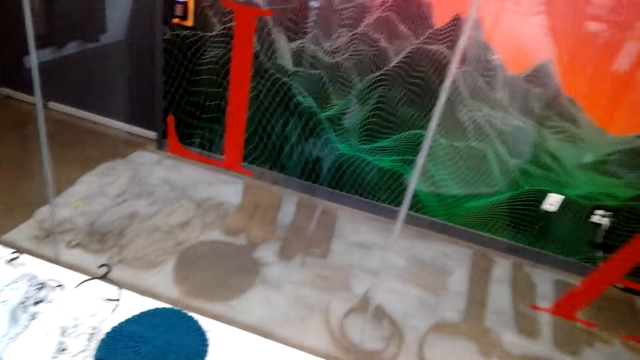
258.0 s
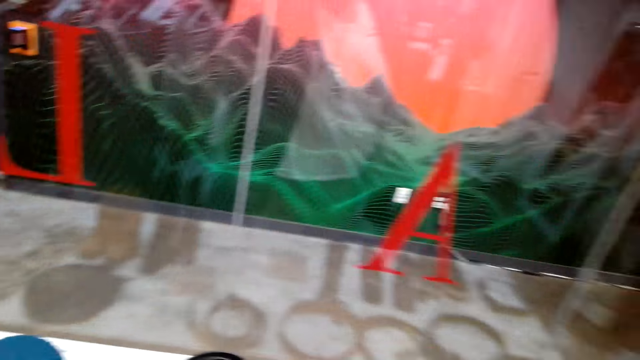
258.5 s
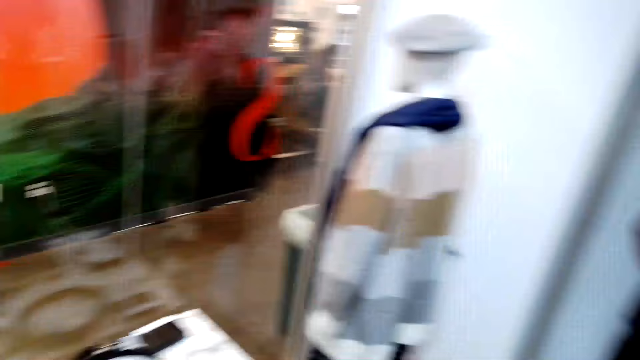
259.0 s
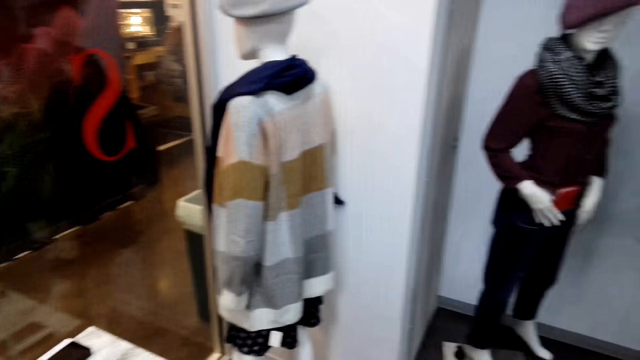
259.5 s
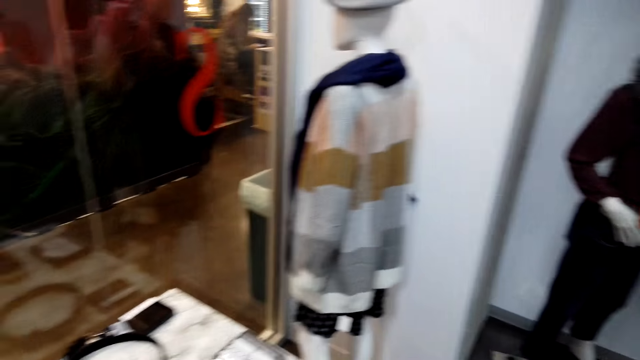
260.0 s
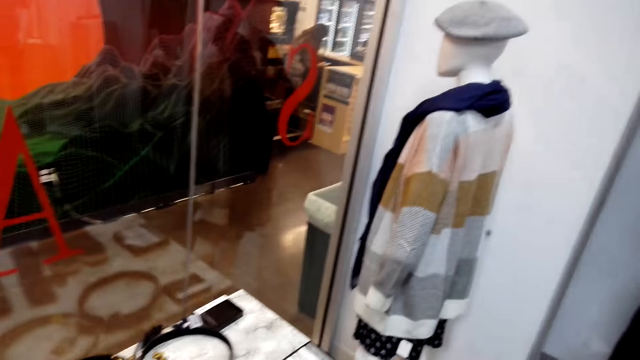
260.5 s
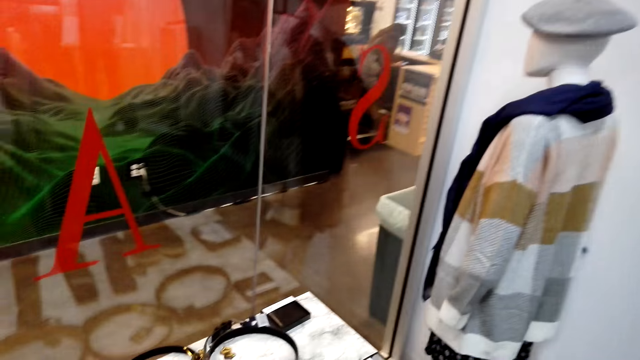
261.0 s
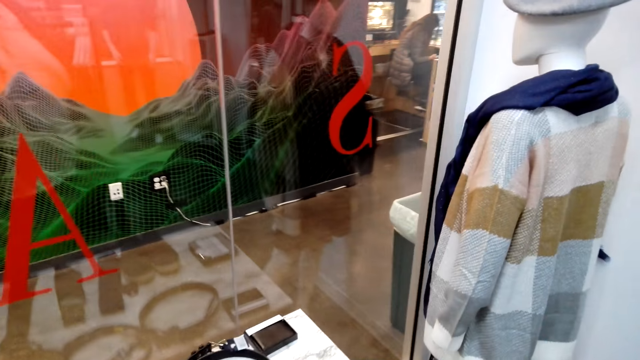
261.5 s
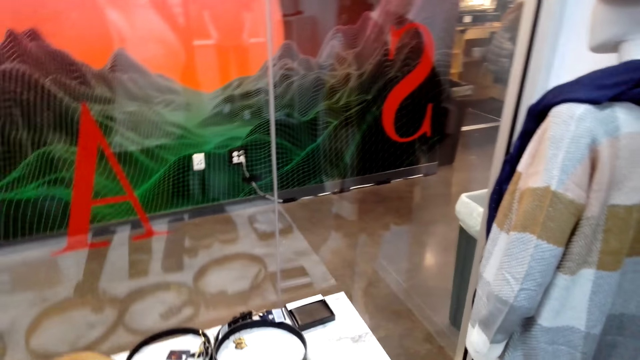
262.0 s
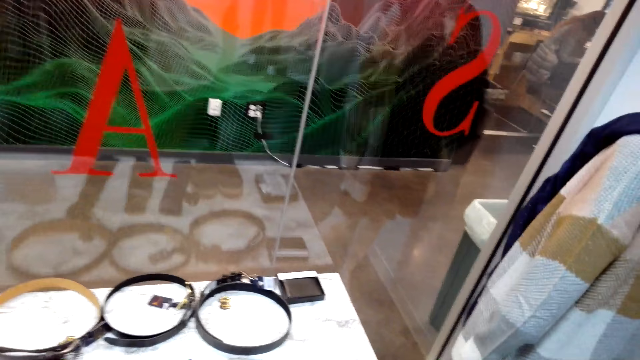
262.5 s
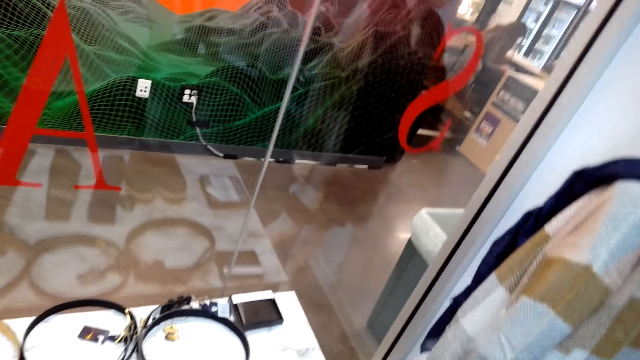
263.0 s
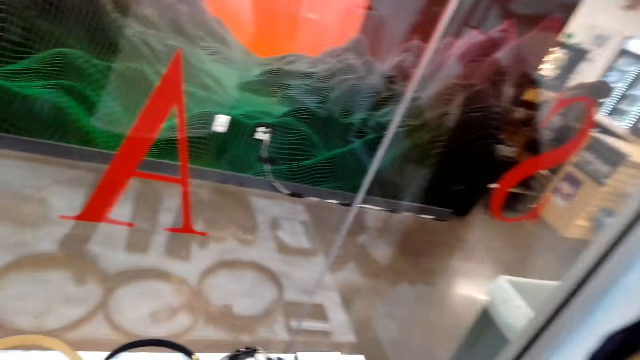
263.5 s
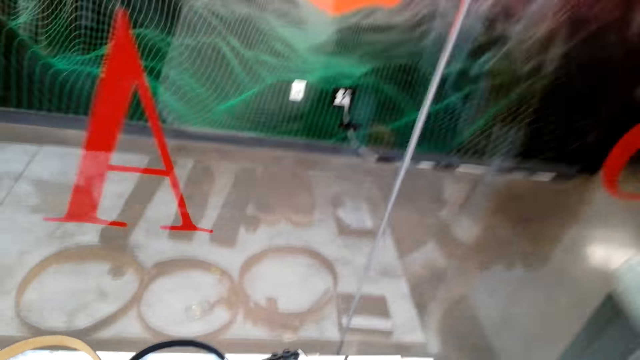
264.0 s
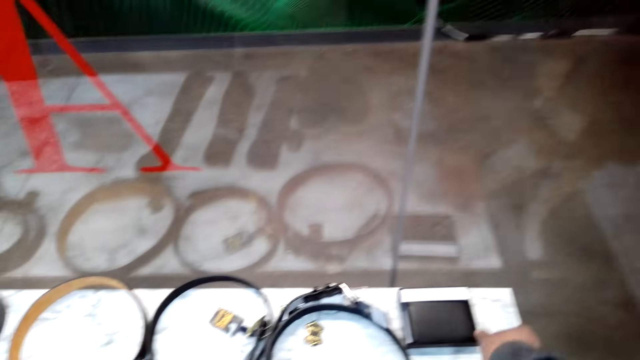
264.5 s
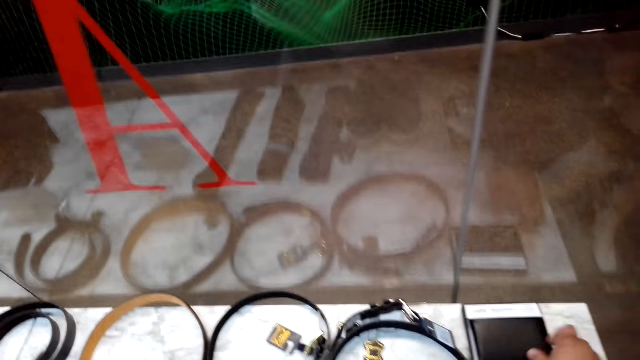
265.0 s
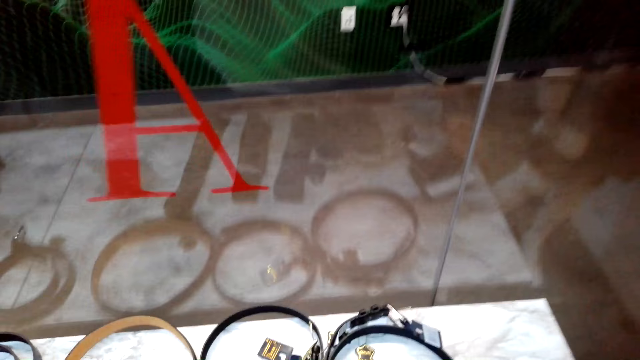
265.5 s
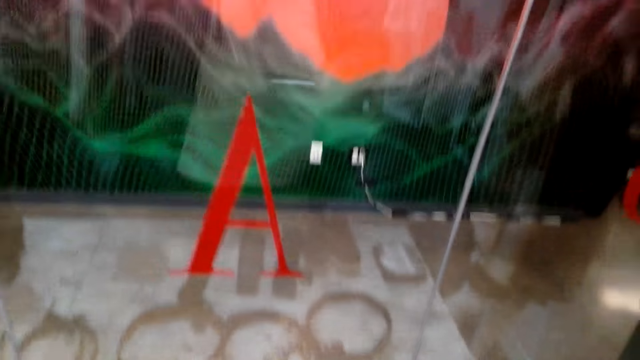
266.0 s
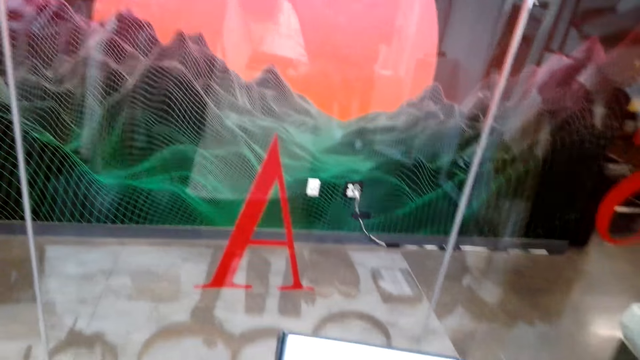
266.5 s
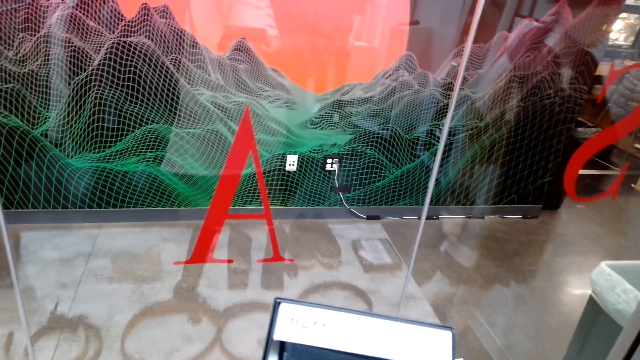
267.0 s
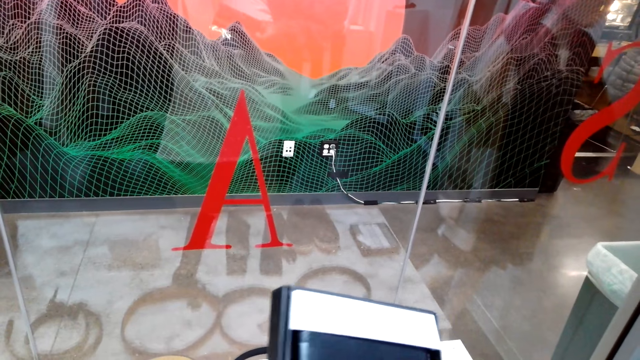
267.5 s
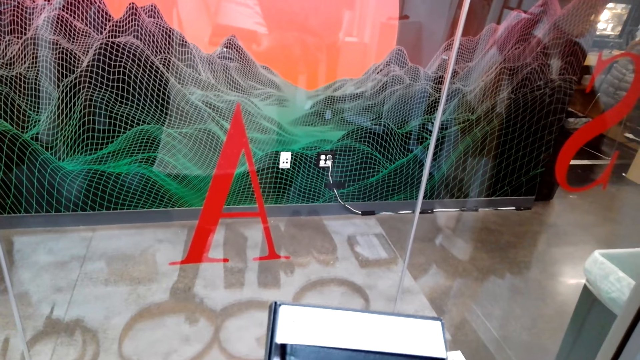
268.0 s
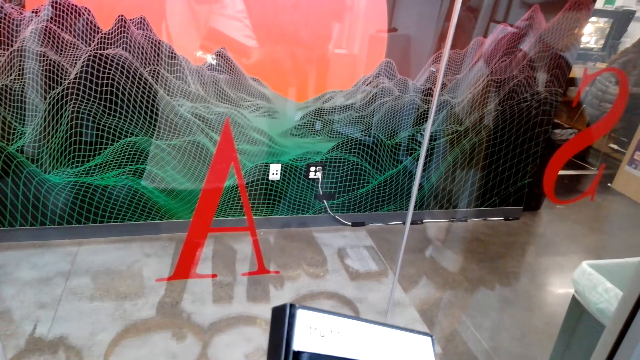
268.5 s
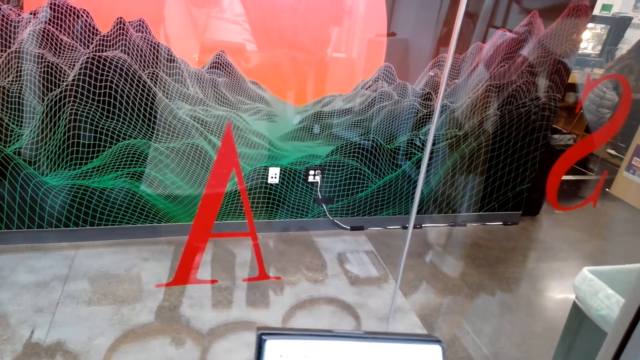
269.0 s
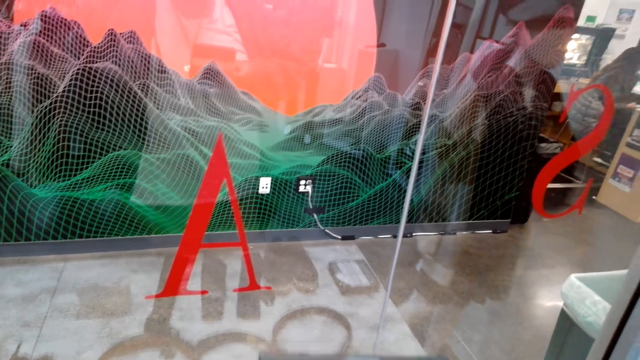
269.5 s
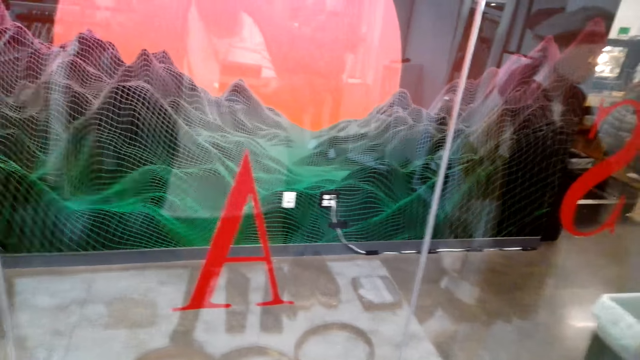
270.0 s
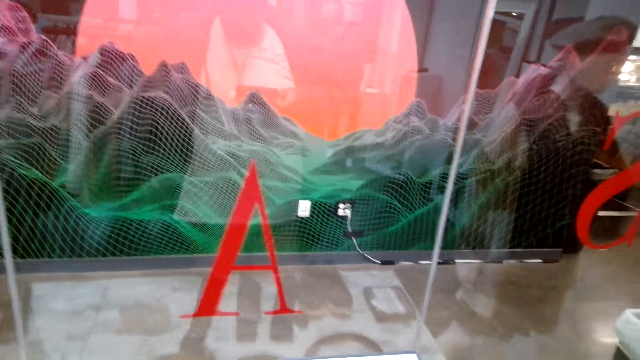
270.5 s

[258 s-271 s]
The camera wearer talks and looks around. The attendant converses with the camera wearer. The attendant converses with the camera wearer again. The camera wearer grabs something on the display. The attendant converses with the camera wearer. The camera wearer holds a wallet. They talk and check the box.

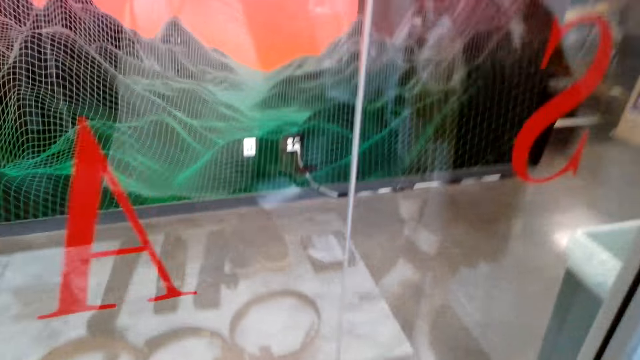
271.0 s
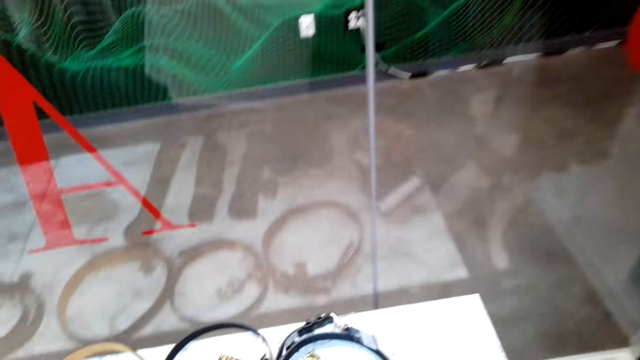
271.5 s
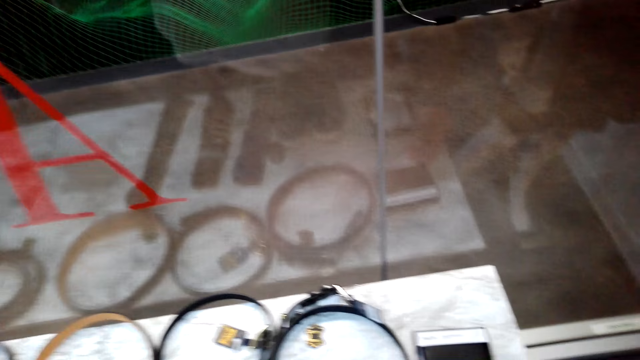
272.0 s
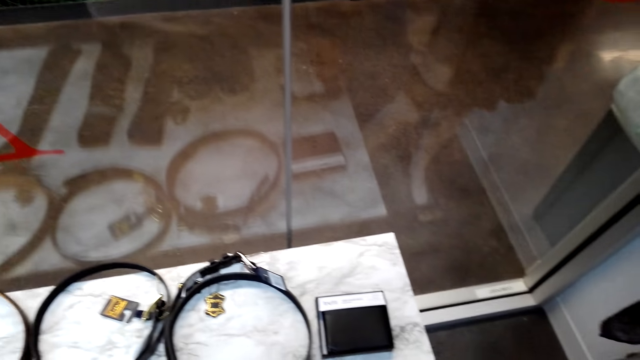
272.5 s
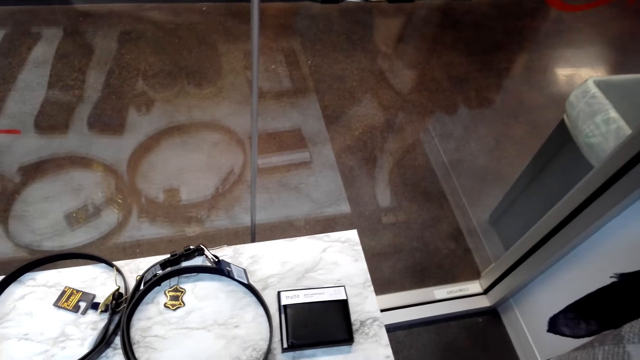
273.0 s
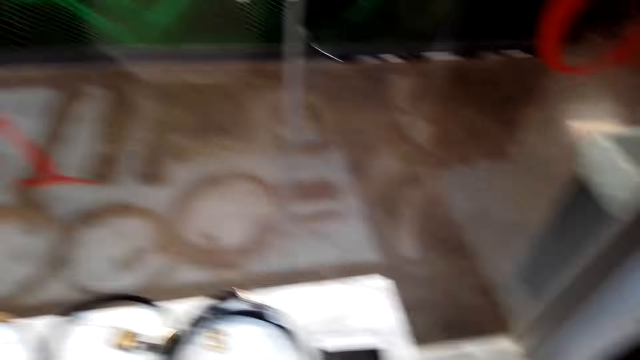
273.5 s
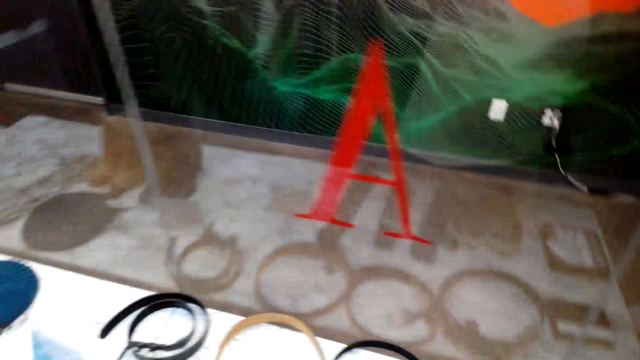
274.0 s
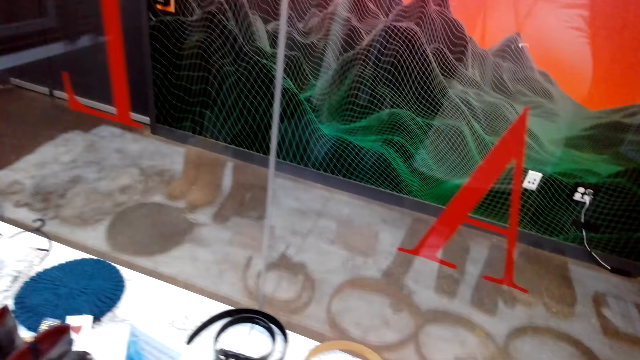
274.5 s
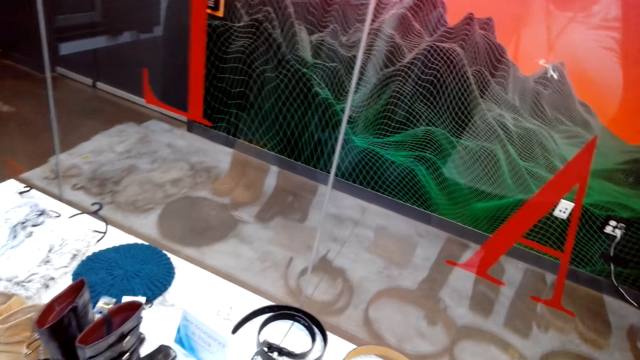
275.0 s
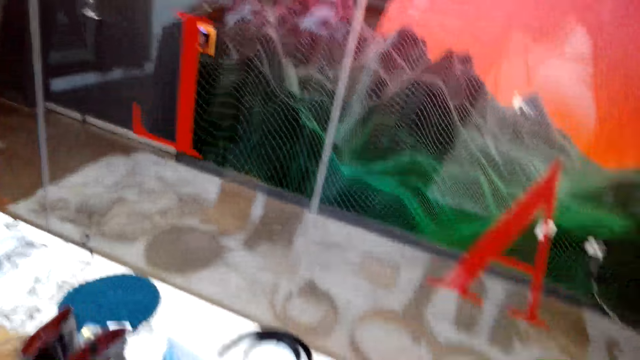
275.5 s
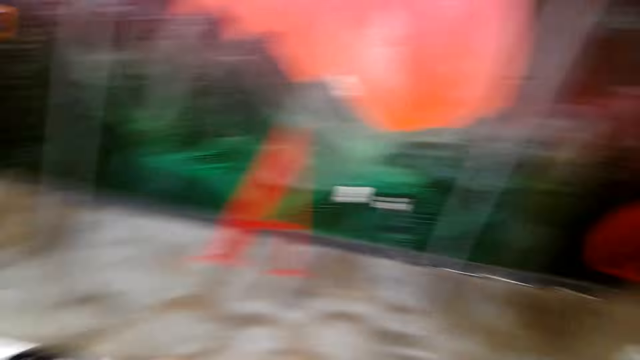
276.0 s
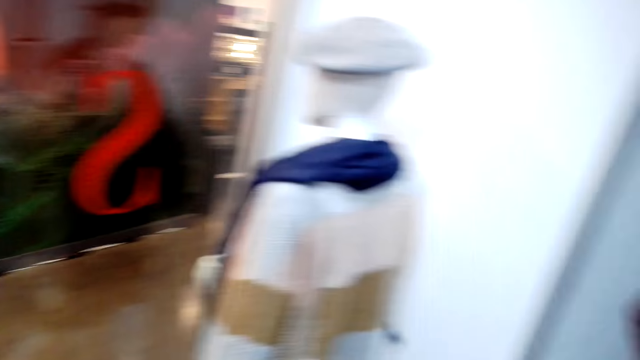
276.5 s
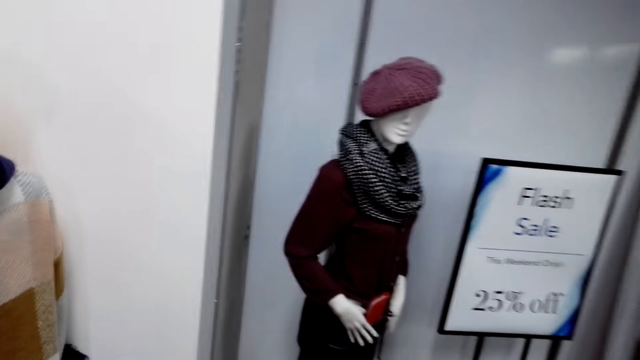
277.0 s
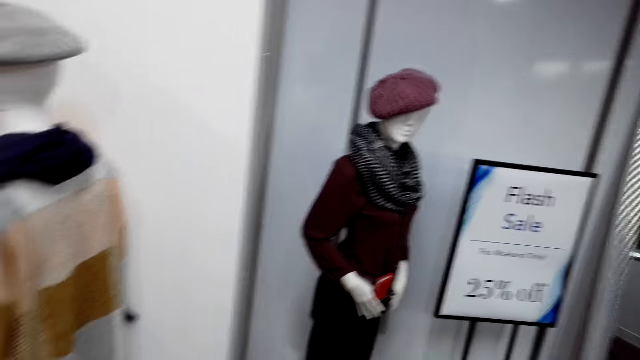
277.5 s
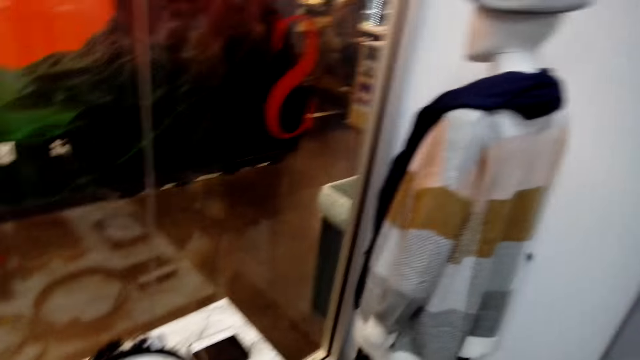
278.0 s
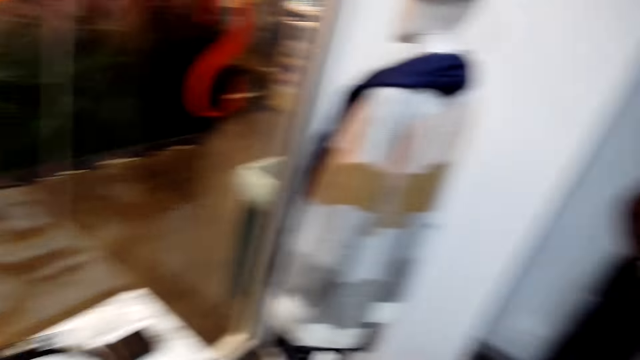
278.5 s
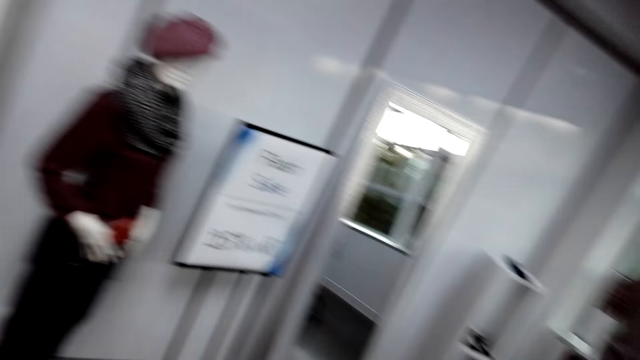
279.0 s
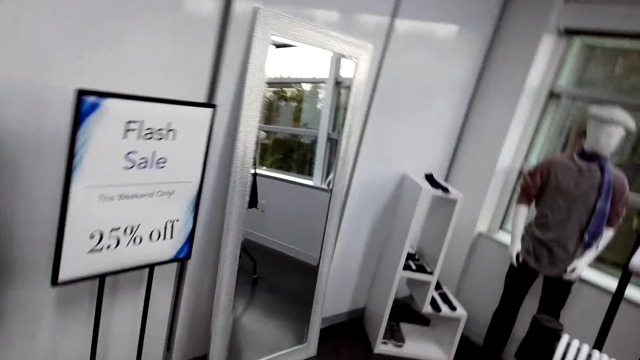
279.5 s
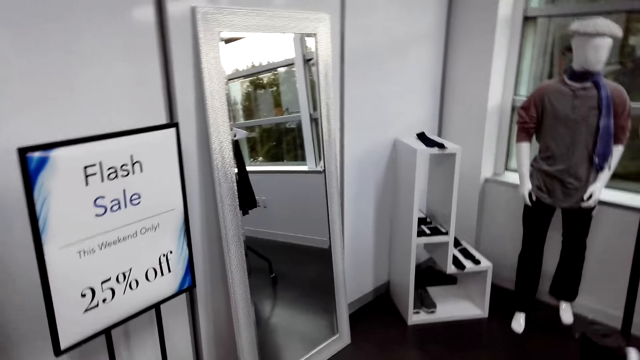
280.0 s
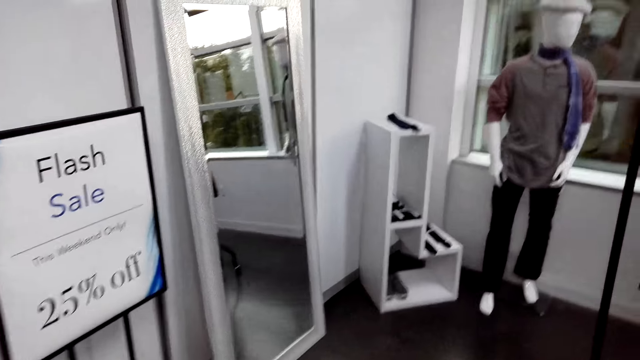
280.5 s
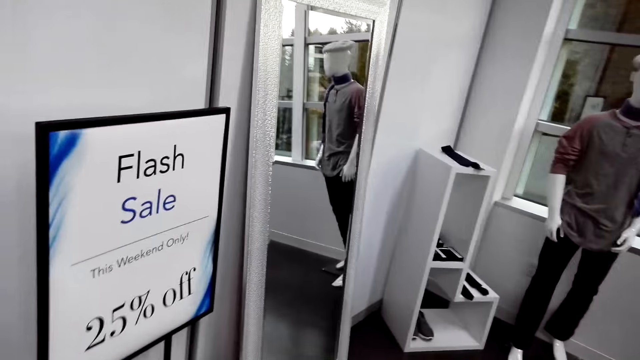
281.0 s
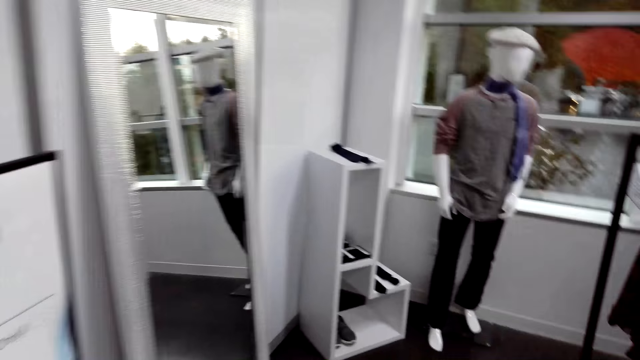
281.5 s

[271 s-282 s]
The camera wearer puts the wallet or box back on the display rack. The attendant converses with the camera wearer. The attendant converses with the camera wearer again. The camera wearer gazes at mannequins. The attendant converses with the camera wearer. The camera wearer walks around the store. The attendant converses with the camera wearer. The camera wearer walks towards the rack on the far corner.
